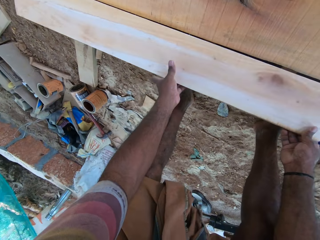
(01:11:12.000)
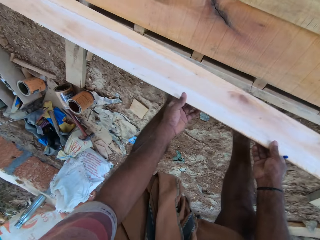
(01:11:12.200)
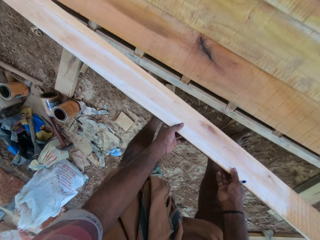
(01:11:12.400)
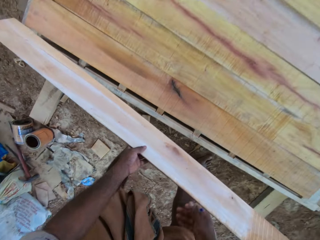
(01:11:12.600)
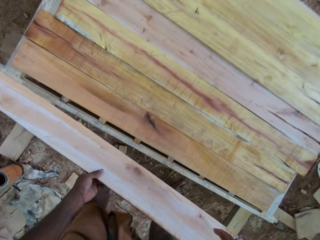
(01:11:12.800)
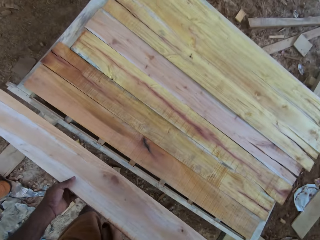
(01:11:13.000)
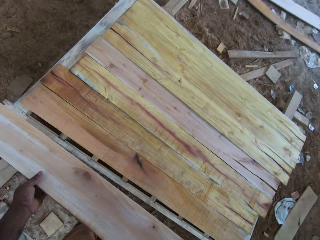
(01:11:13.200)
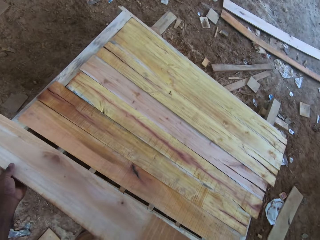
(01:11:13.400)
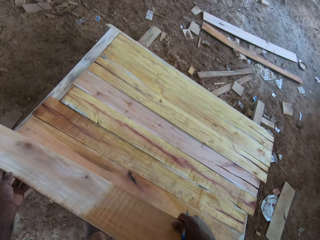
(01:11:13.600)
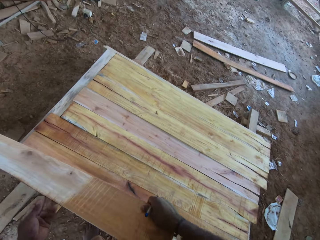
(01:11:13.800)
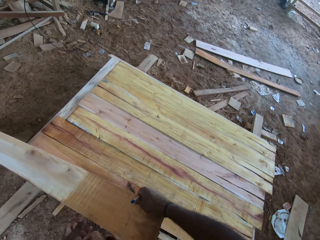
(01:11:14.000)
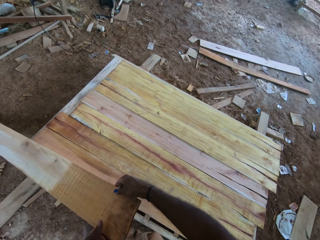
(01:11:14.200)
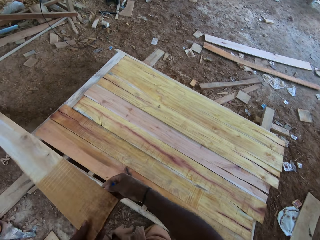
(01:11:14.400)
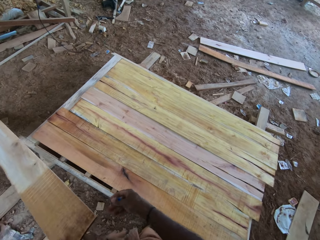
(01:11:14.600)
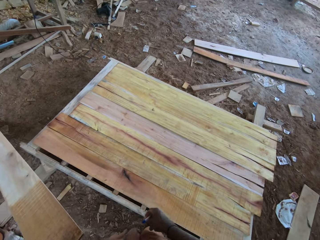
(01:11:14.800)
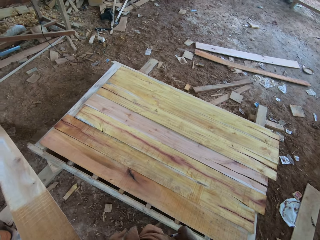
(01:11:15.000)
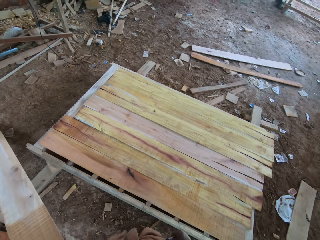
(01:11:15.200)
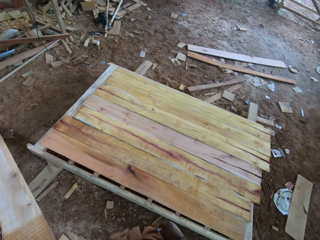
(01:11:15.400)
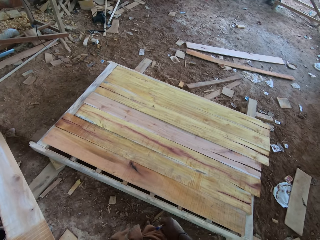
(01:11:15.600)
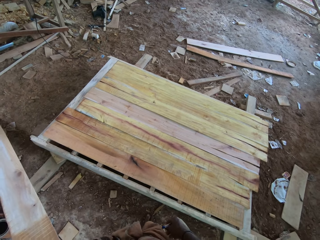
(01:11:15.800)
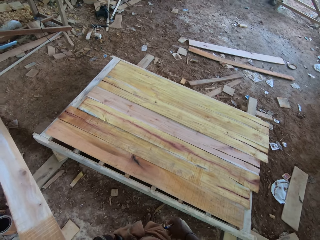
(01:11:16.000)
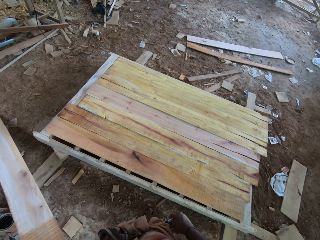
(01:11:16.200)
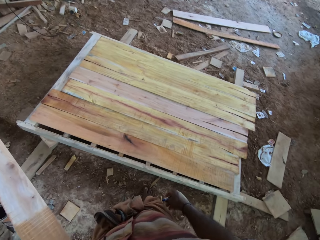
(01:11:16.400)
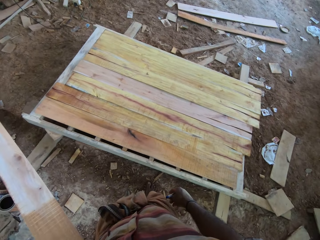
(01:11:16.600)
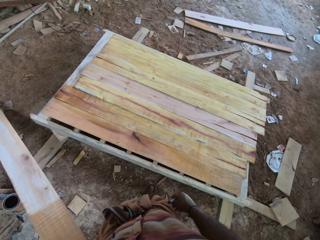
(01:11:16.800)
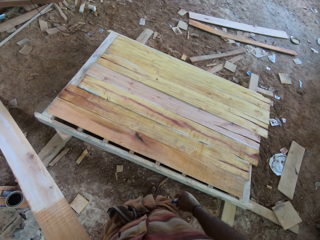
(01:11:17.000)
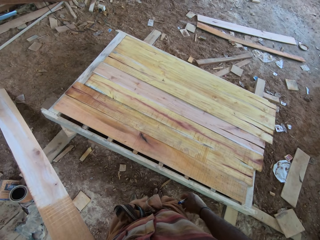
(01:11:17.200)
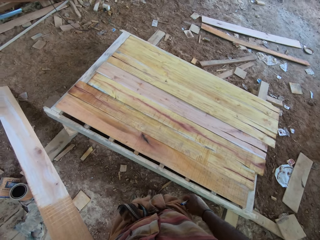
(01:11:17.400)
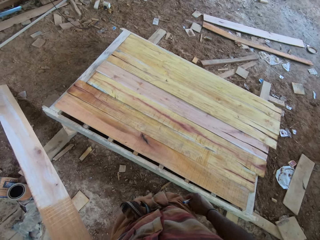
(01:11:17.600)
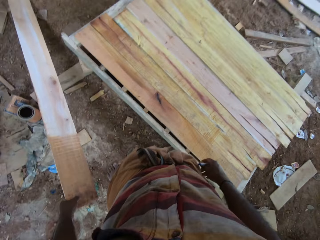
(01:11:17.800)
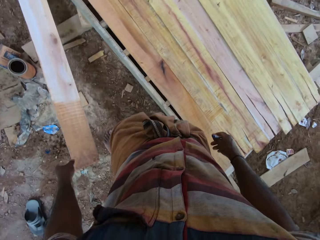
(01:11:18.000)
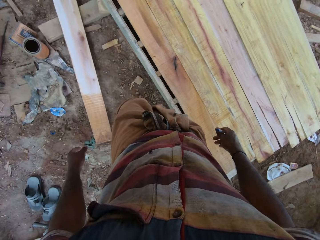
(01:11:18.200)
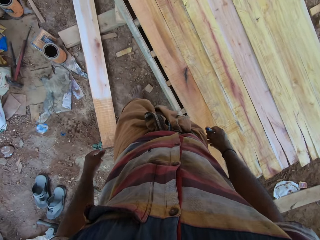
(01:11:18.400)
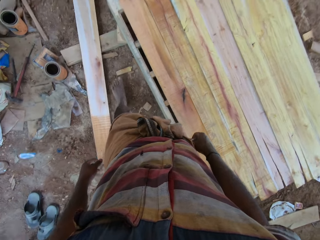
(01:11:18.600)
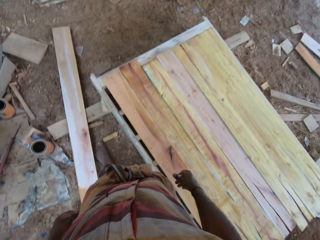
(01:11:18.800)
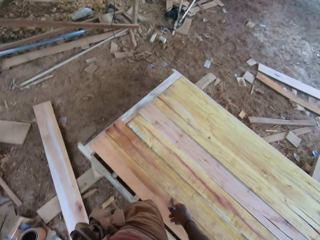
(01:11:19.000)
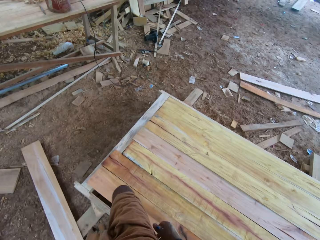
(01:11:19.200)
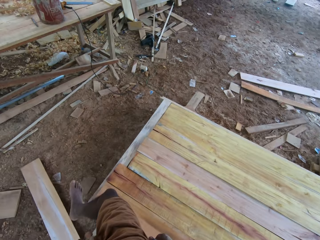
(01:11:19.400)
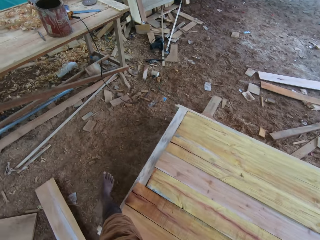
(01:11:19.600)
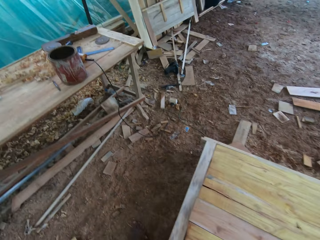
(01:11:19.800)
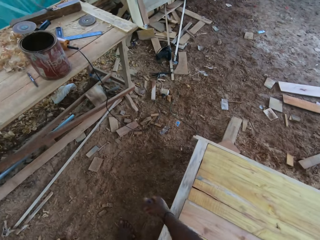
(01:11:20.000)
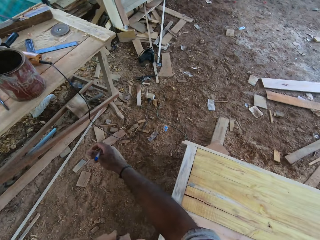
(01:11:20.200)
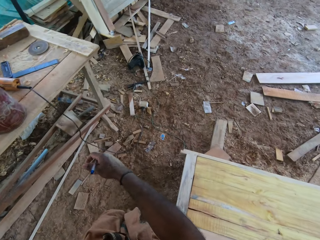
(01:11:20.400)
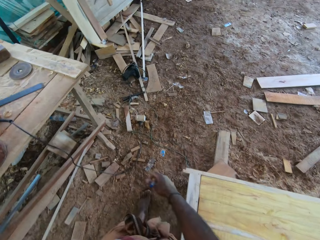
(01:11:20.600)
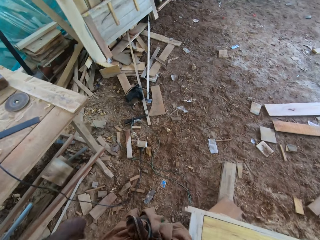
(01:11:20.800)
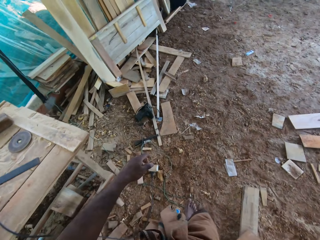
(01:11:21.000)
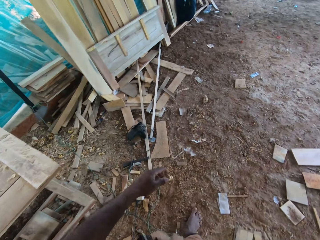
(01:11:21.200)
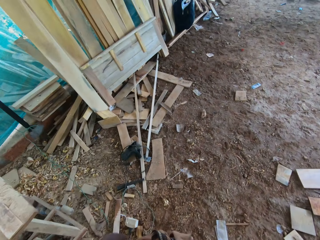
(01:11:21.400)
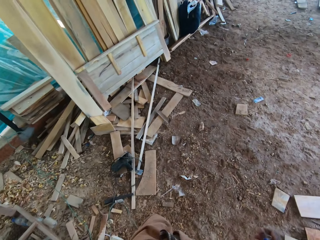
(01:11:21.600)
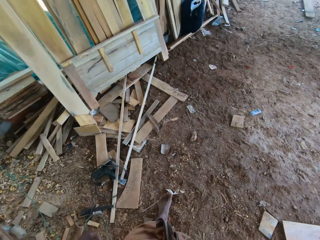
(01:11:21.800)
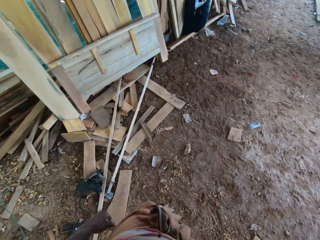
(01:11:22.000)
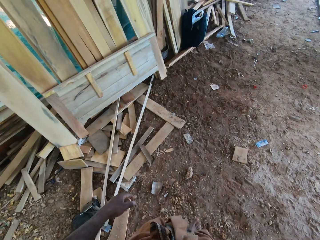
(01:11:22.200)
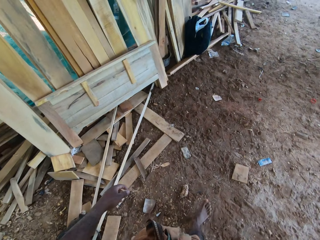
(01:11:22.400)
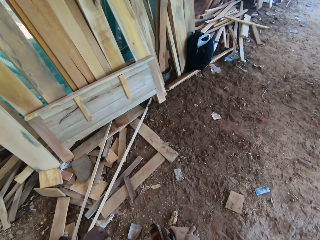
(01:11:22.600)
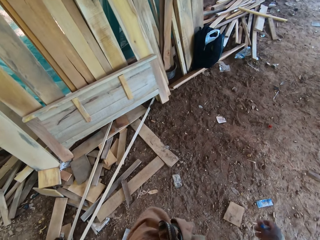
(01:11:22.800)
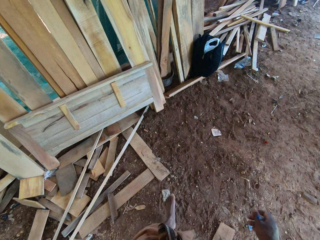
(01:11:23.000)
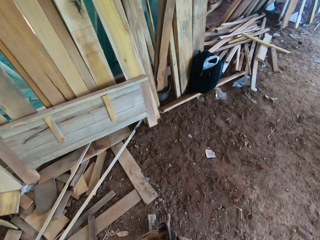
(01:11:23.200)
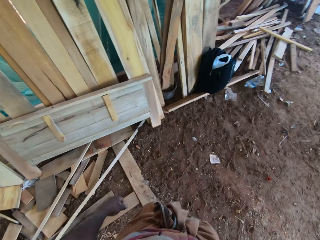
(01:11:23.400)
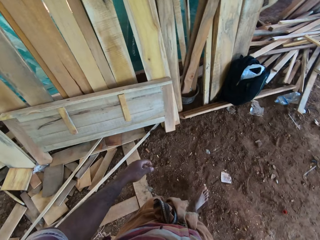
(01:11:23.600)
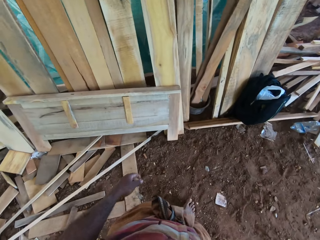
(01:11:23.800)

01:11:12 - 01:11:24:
The camera wearer carries the timber. They hold the timber with the left hand. They drop the timber on the floor. They walk on the compound.

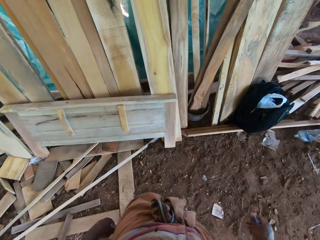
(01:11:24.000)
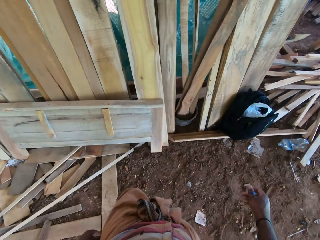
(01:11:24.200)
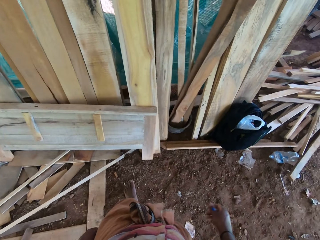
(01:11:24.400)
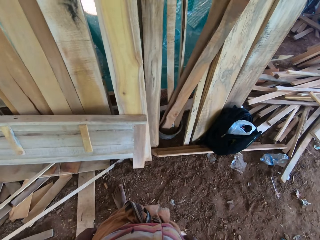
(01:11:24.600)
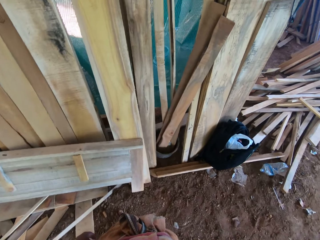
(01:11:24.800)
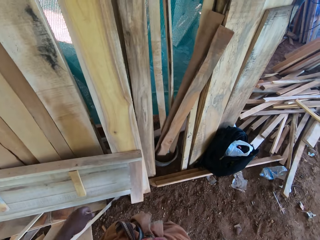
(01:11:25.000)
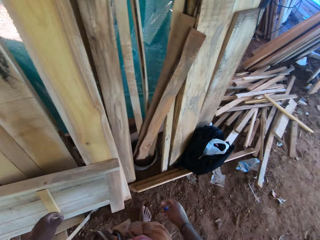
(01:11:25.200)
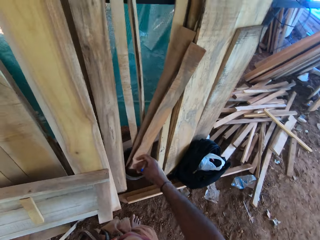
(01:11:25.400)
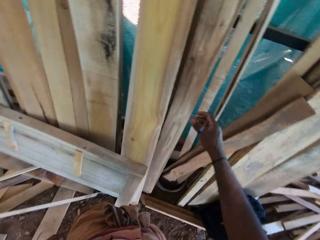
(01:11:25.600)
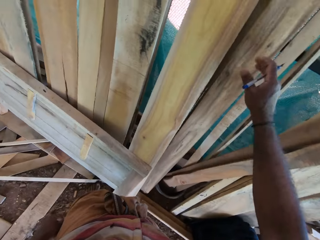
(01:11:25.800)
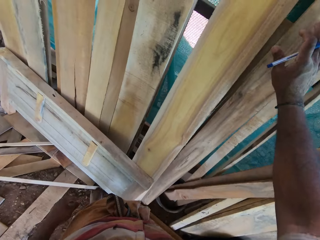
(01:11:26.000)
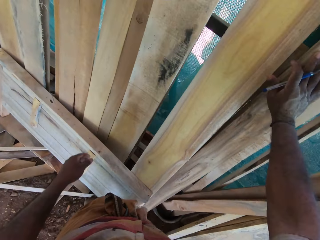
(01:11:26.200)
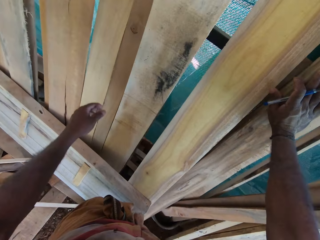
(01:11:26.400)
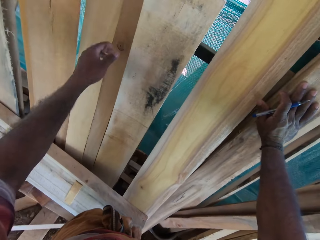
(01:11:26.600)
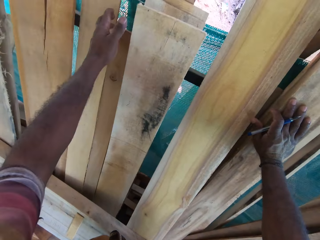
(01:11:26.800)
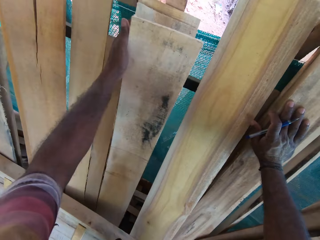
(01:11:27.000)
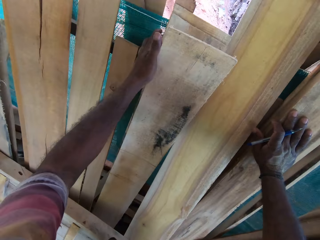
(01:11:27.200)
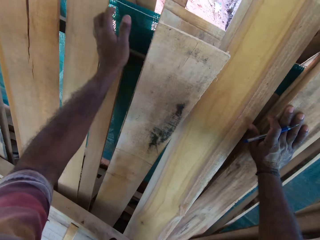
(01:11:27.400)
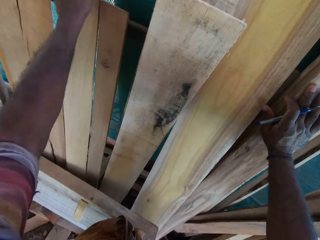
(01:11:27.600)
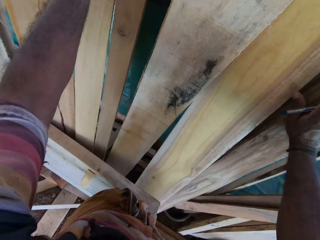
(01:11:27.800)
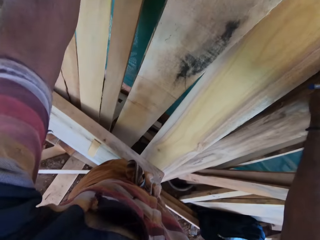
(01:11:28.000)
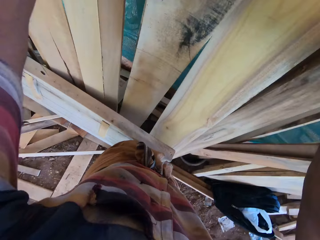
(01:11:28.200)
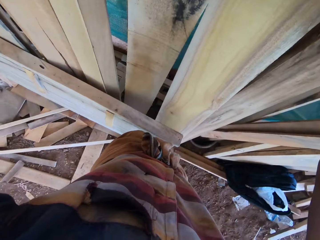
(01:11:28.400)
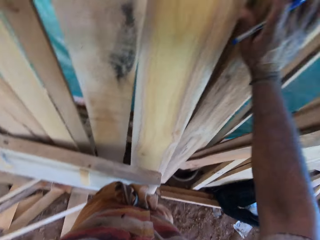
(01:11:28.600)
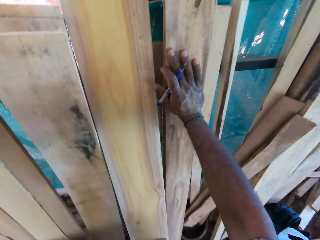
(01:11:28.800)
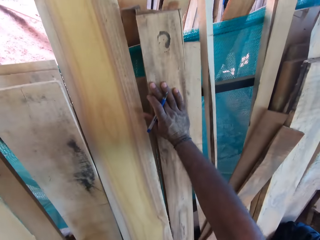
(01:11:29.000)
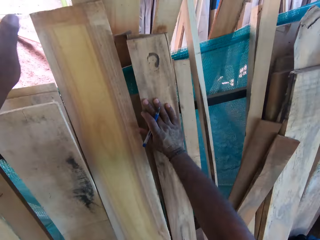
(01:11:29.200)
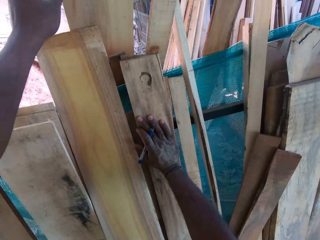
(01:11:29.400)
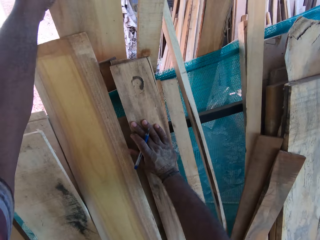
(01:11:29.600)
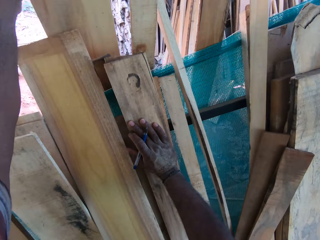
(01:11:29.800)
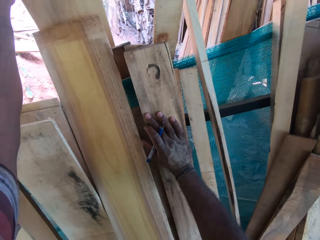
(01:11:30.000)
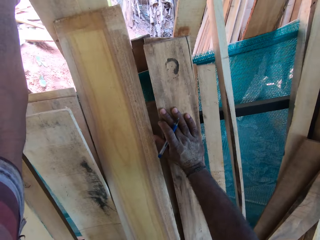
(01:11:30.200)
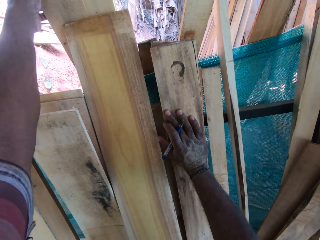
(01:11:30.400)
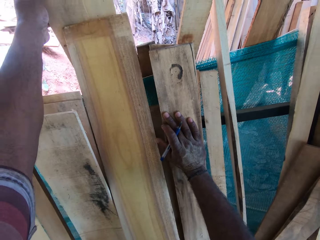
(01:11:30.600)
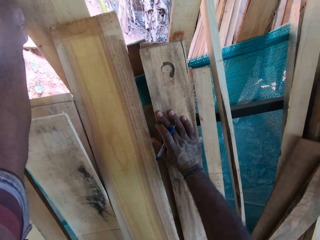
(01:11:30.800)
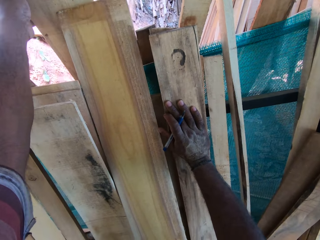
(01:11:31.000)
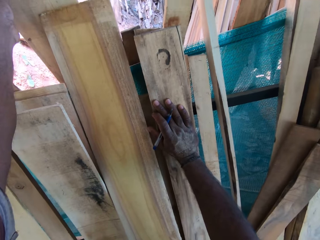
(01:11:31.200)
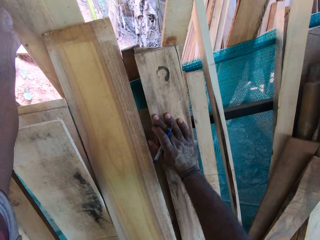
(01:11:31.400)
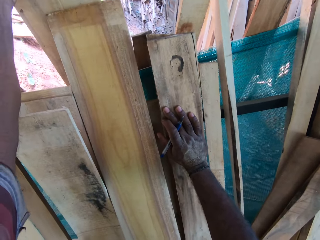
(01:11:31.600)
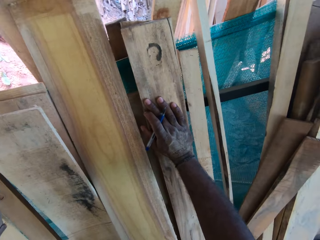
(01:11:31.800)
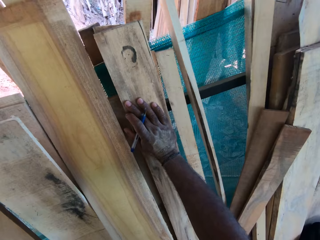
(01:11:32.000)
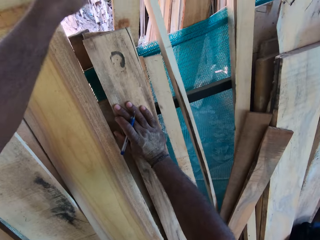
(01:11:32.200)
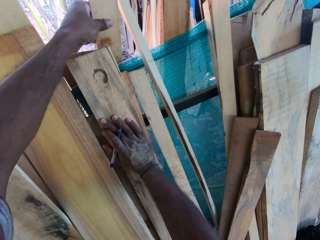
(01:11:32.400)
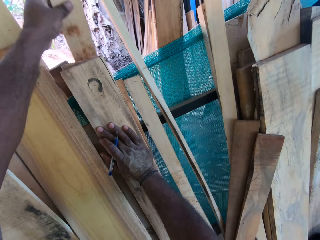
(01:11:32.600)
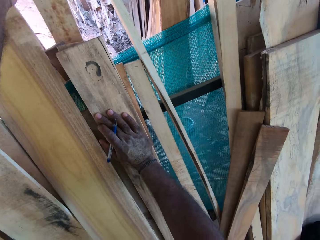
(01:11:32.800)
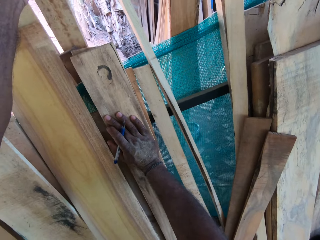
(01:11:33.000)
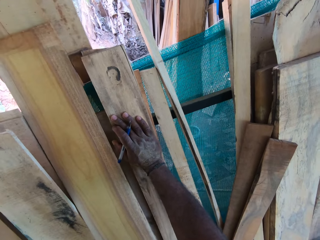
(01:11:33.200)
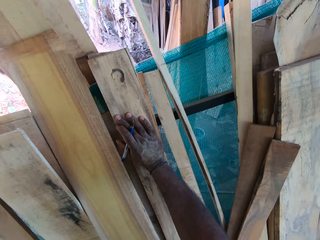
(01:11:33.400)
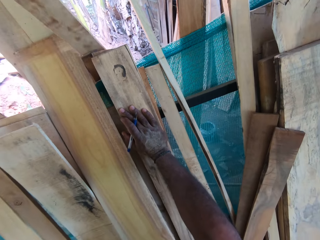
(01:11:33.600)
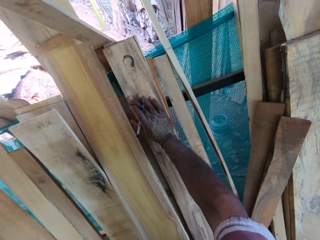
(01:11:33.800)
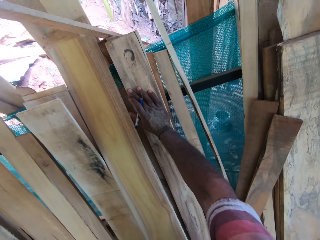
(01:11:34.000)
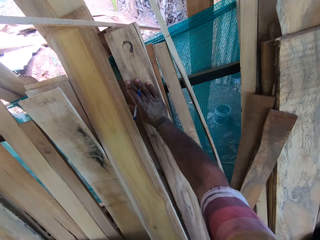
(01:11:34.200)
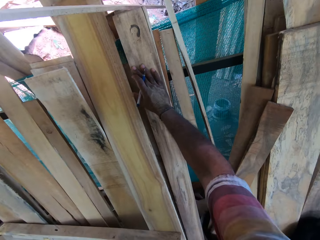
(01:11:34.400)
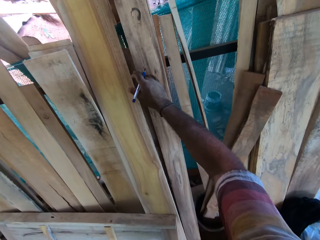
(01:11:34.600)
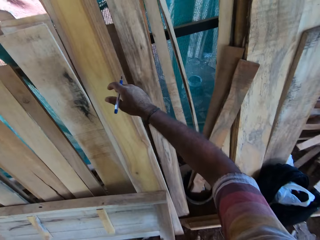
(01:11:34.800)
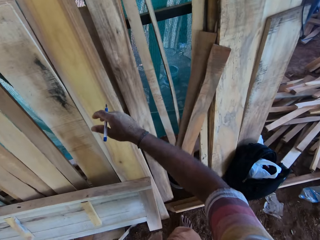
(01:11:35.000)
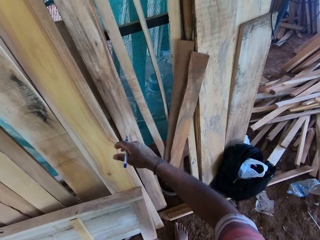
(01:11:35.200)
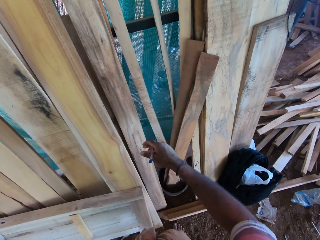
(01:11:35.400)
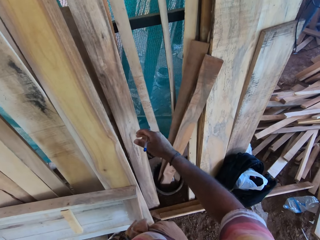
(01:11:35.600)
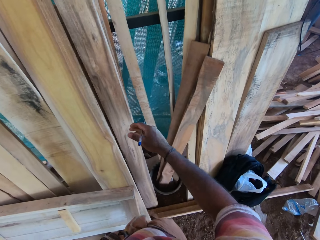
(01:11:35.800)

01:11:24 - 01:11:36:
The camera wearer puts the right hand on the timber. They move the timber with the left hand. They look up. They move the timber with the left hand. They pick the timber with the left hand. They remove the right hand from the timber.
